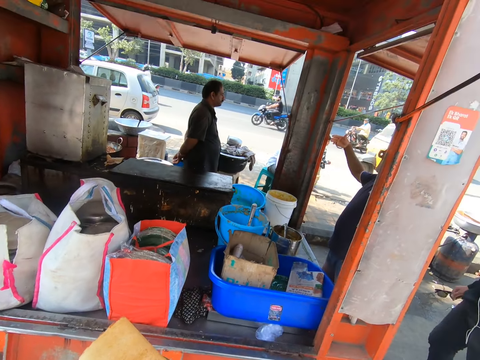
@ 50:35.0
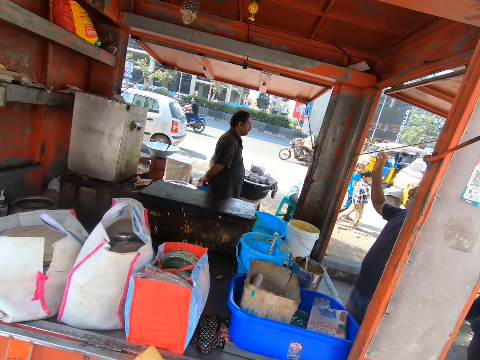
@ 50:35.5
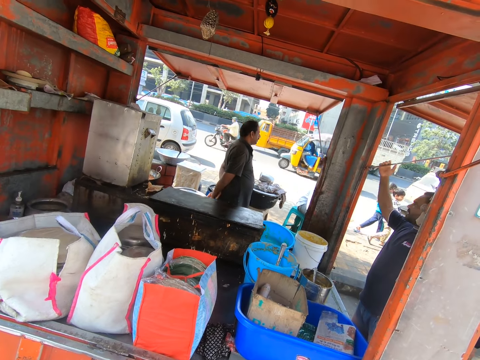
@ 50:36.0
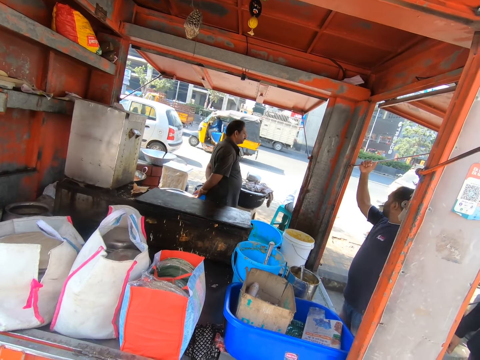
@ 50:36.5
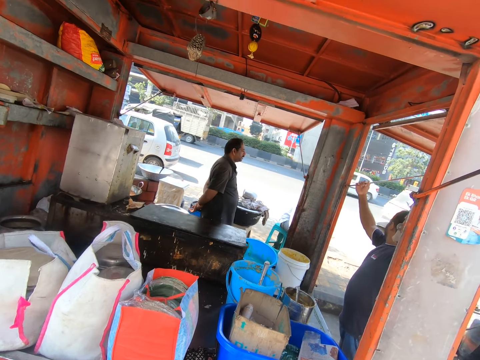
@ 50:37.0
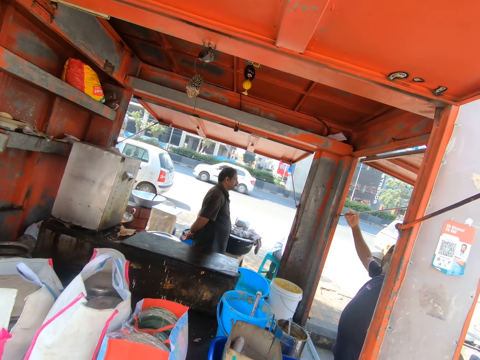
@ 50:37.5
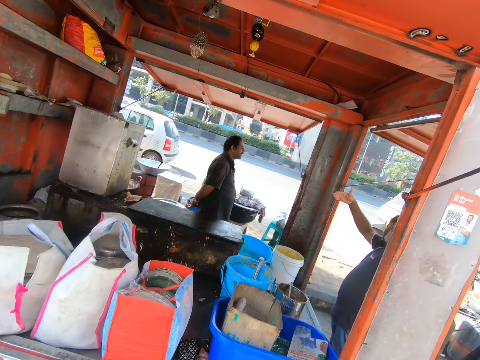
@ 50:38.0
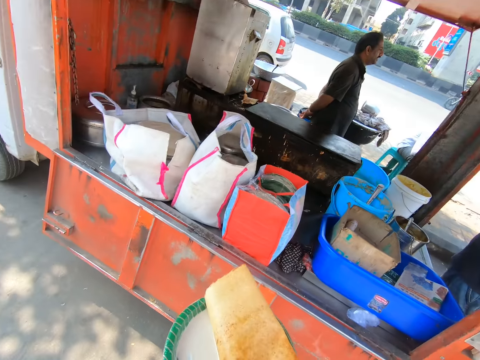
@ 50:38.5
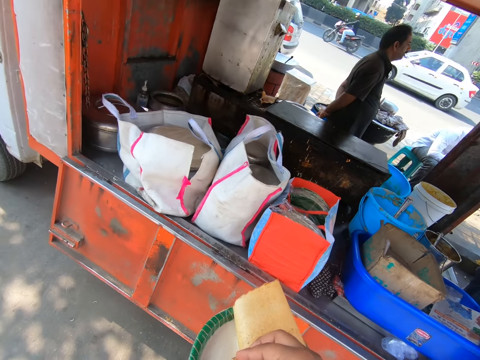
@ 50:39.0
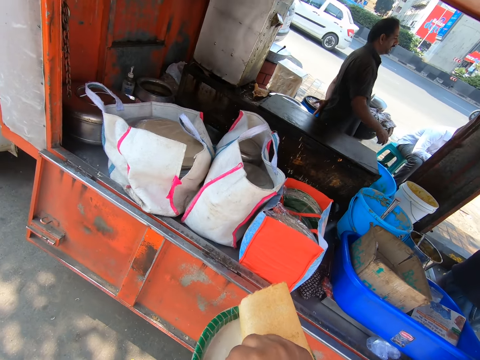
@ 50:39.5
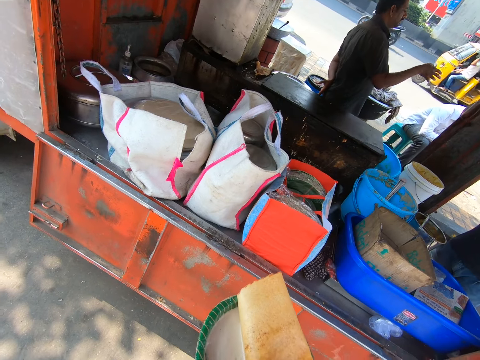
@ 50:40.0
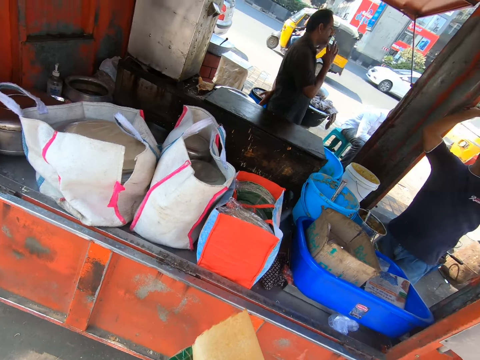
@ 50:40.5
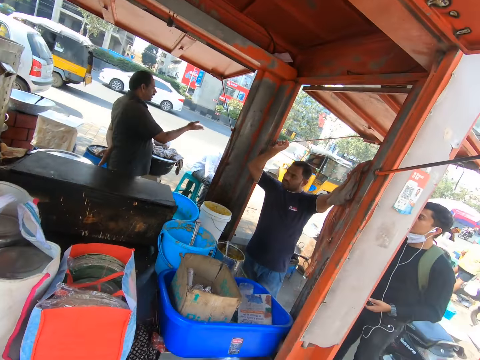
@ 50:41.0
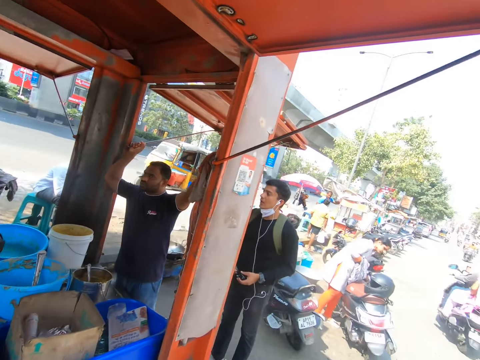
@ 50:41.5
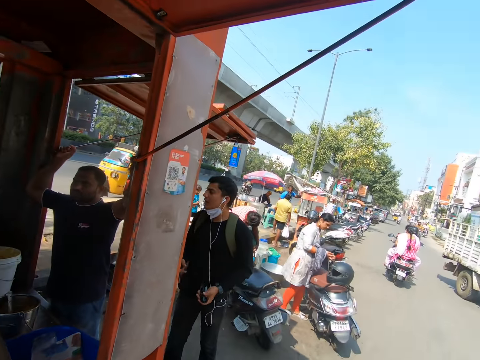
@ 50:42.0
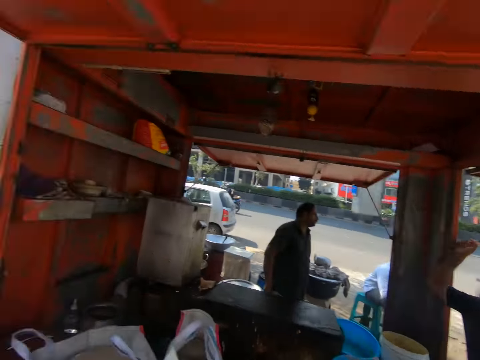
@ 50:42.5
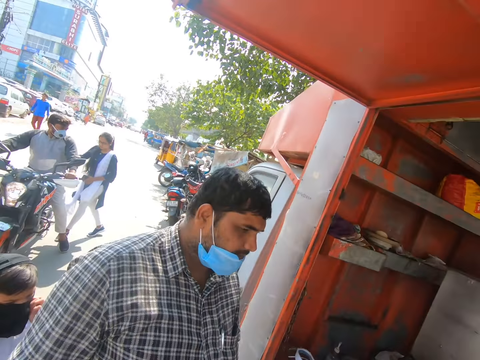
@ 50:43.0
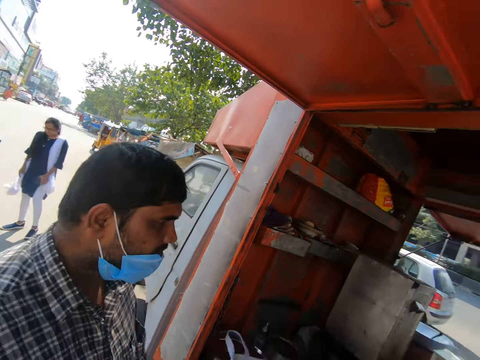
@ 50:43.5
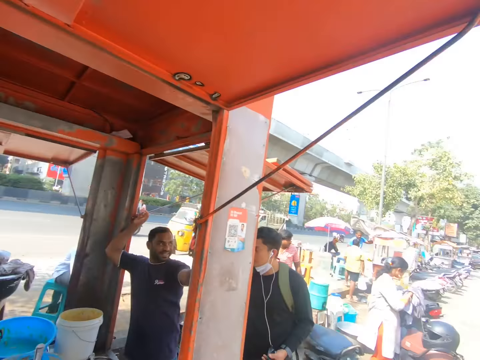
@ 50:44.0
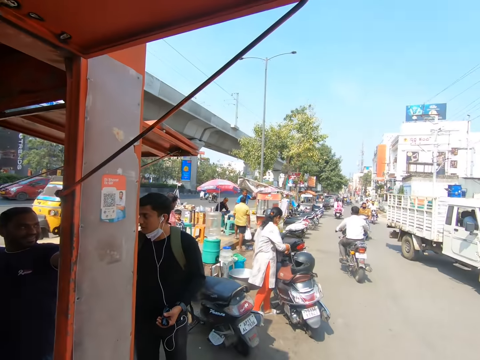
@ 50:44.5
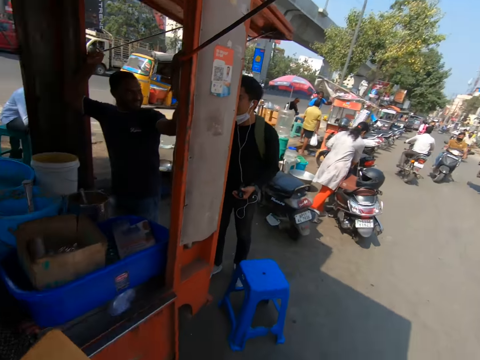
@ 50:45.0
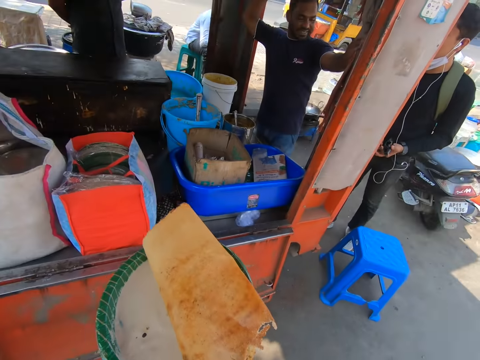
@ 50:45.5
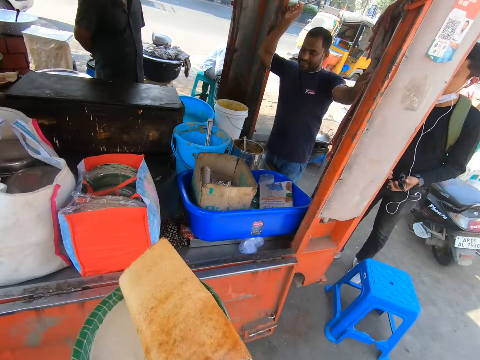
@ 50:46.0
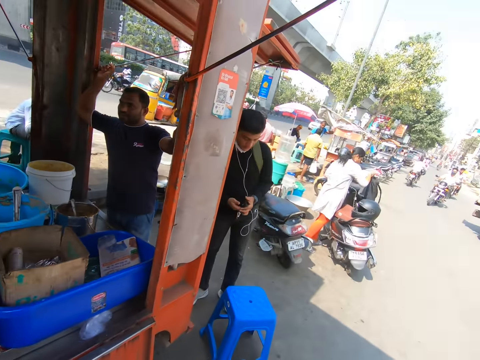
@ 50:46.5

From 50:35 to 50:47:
A man interacts with another man. A third man interacts with a fourth man.

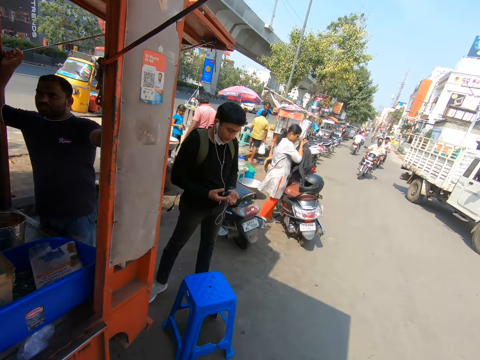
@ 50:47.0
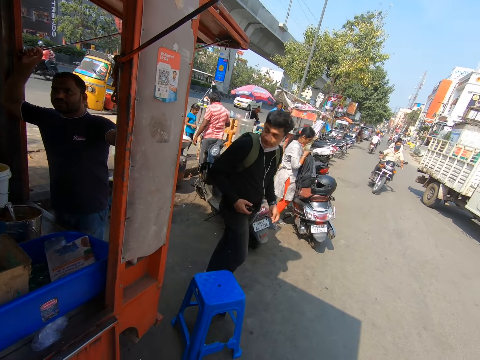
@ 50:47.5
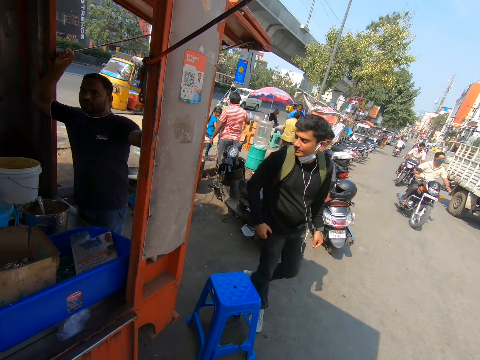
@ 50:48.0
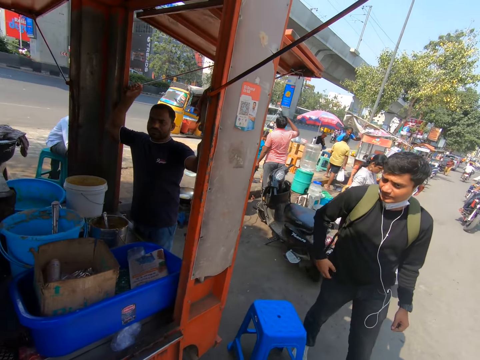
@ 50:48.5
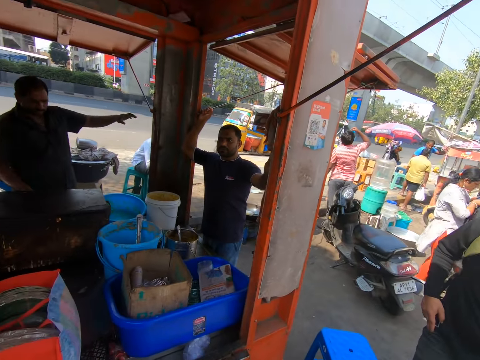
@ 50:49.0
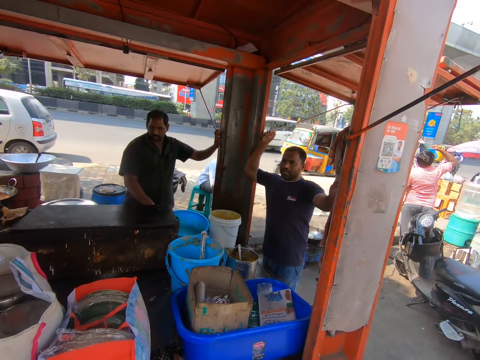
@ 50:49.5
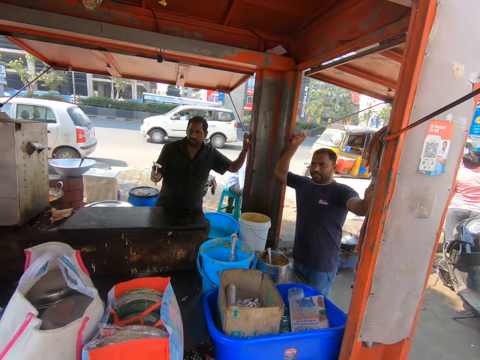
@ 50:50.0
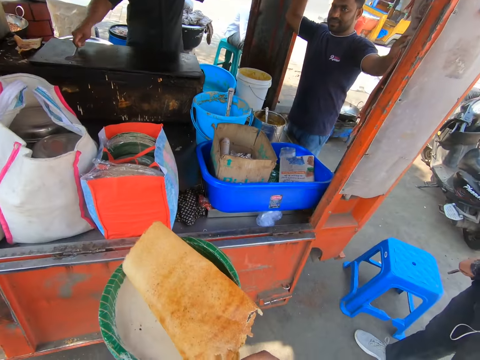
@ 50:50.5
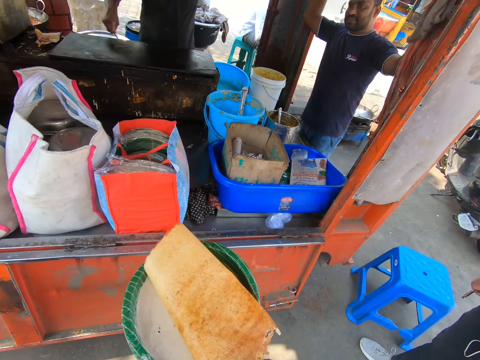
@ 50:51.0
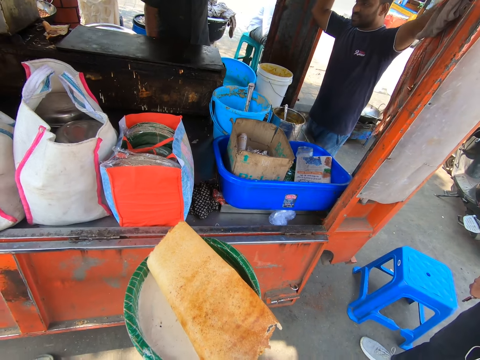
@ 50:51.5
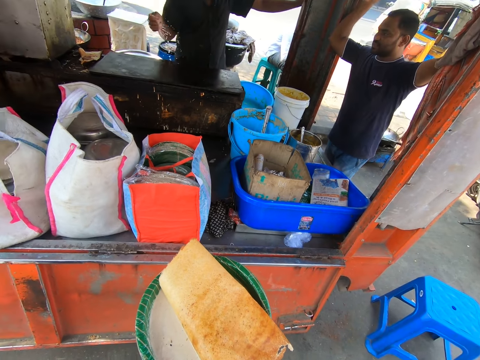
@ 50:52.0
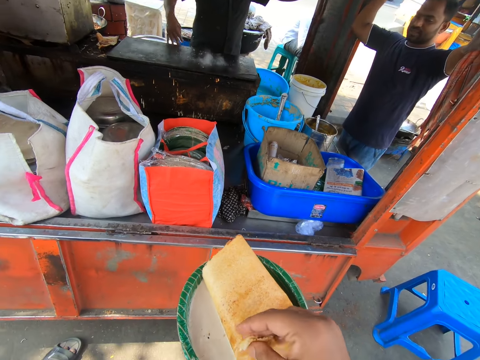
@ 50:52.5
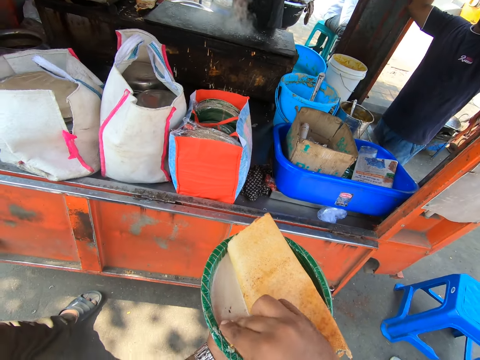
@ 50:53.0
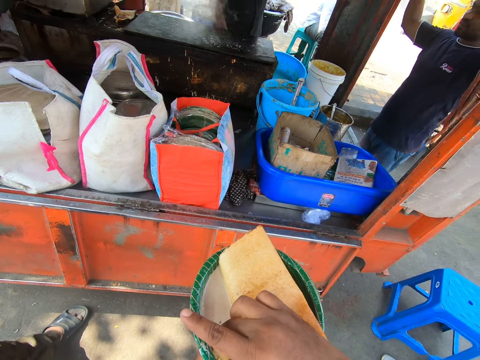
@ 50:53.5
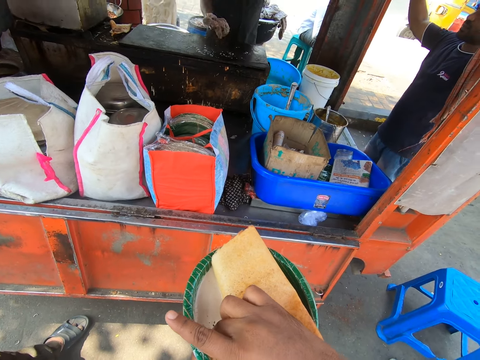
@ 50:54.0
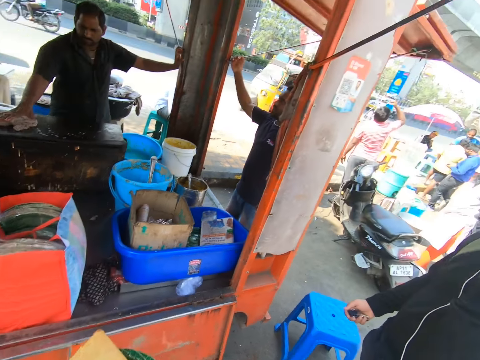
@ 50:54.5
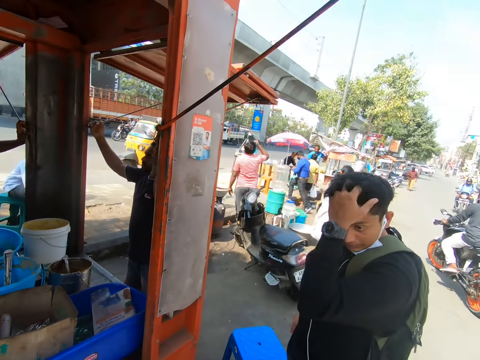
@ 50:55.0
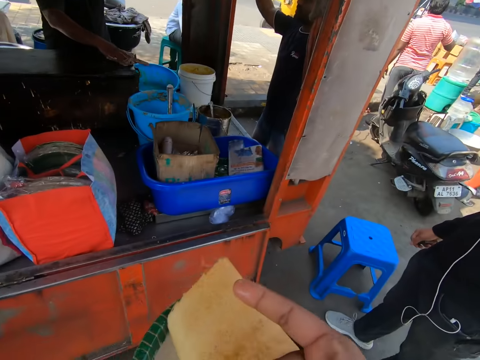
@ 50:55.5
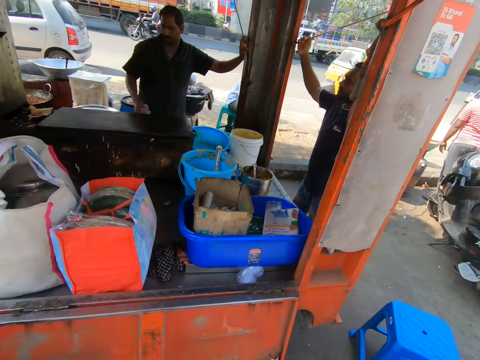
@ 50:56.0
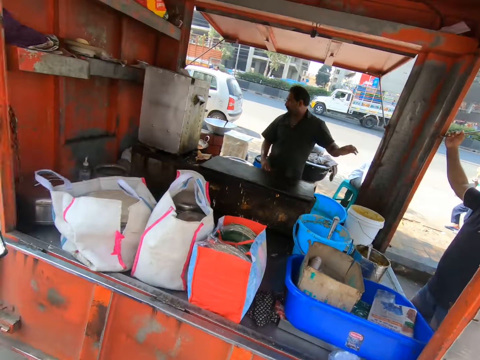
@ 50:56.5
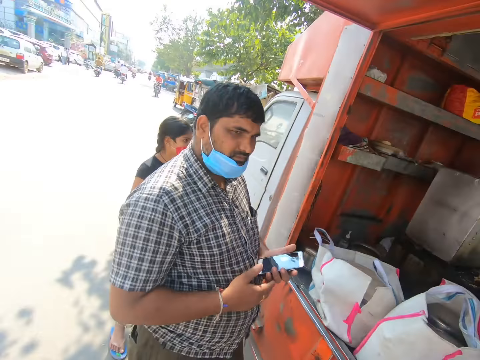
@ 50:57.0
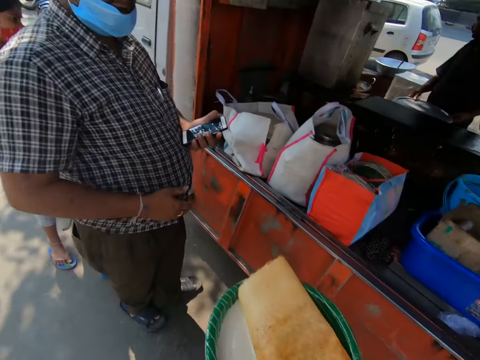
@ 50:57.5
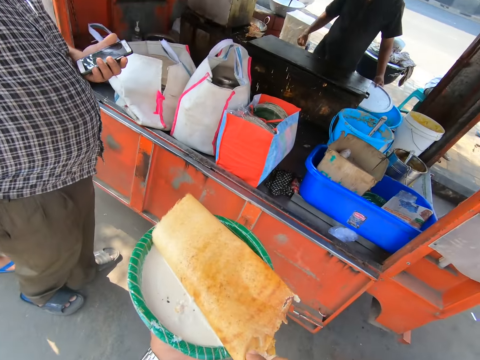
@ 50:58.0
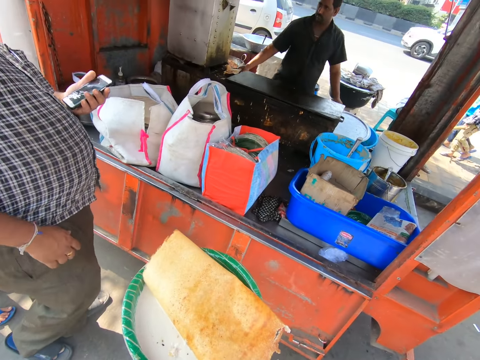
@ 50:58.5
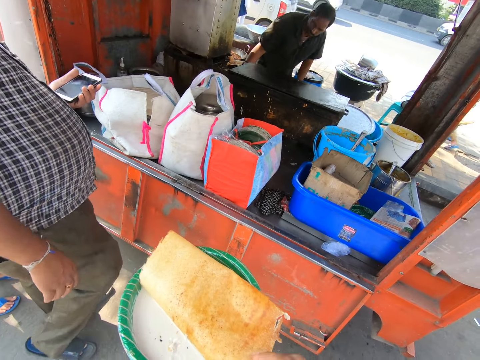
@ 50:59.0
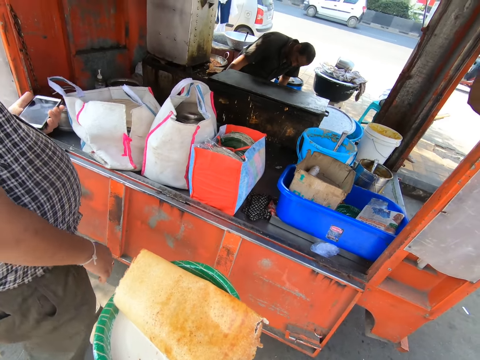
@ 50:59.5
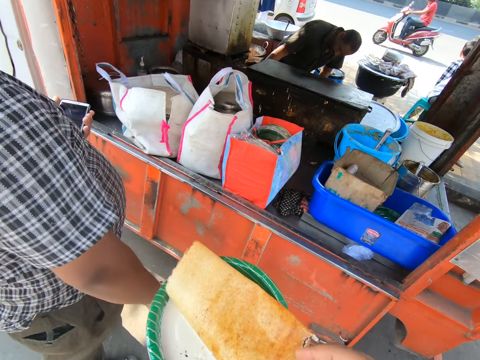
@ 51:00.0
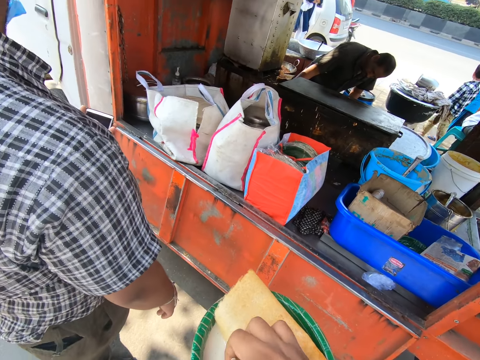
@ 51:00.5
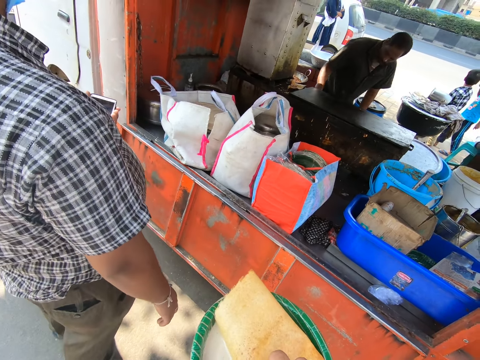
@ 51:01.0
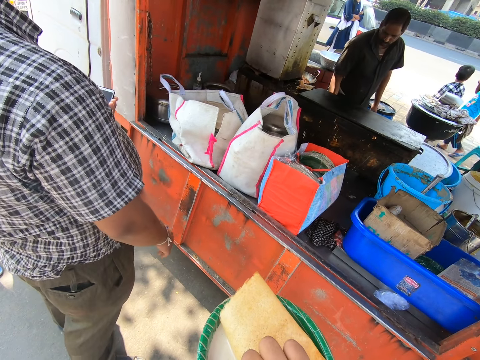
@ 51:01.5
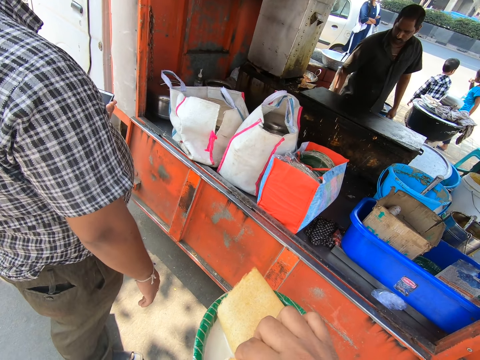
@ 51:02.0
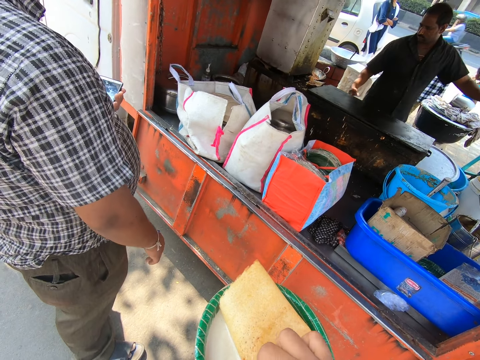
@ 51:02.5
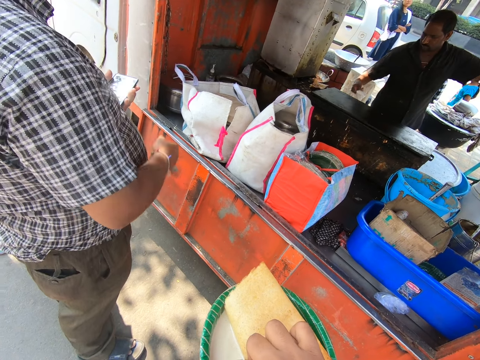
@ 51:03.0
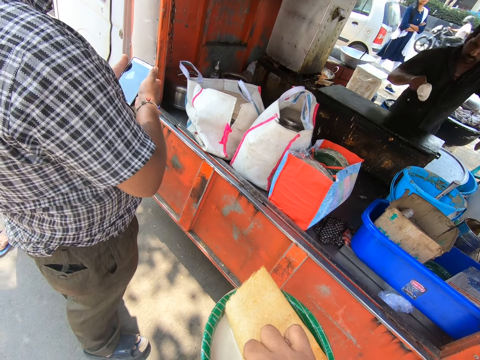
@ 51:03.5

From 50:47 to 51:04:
A man puts the phone in his right hand into his pocket. Another man wipes the gas cooker with the spoon in his right hand. The other man sprinkles water on the gas cooker with his right hand, takes a piece of cloth under the gas cooker with his right hand, and wipes the gas cooker with the piece of cloth in his right hand. He moves the lid of the pot on the counter to a bucket on the counter with his left hand. He packs some karam dosa from the pot on the counter with a cup in his right hand.
